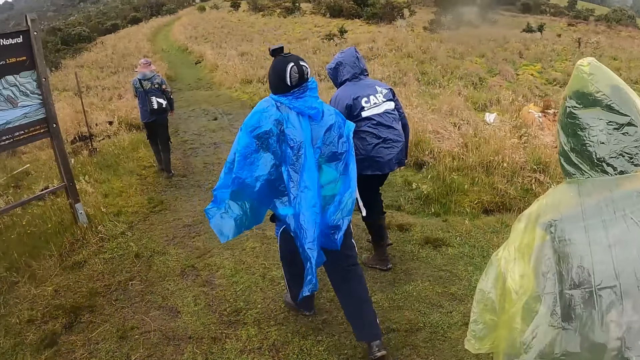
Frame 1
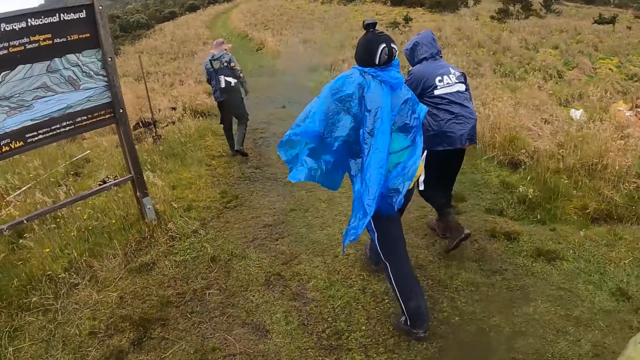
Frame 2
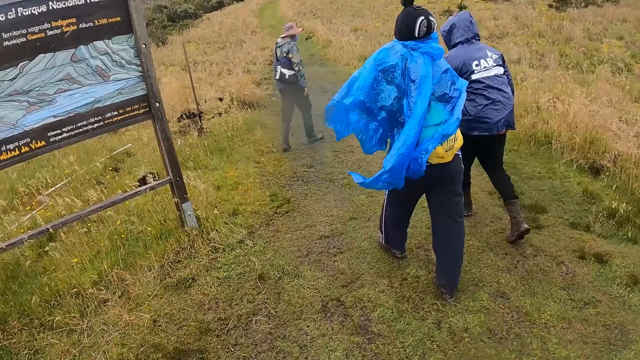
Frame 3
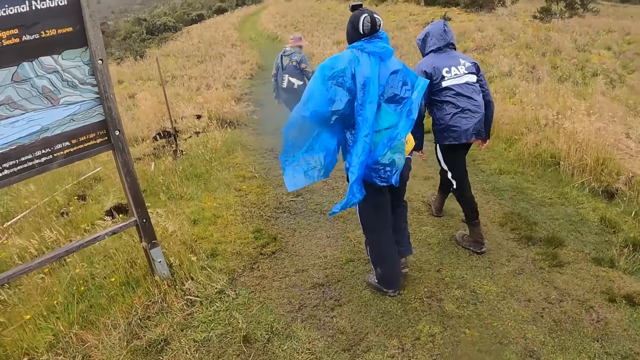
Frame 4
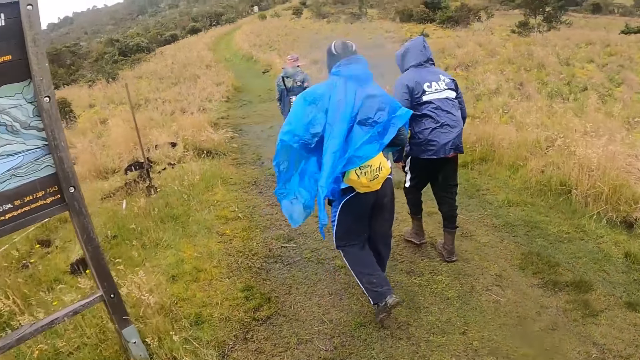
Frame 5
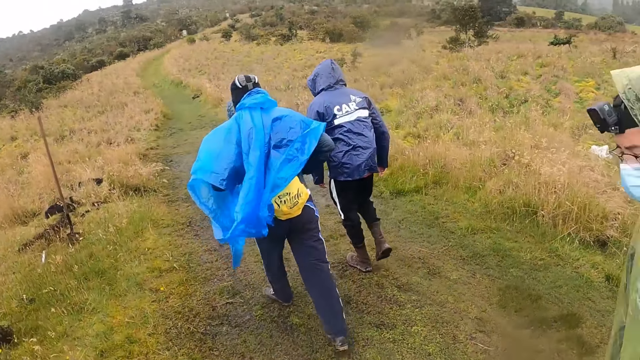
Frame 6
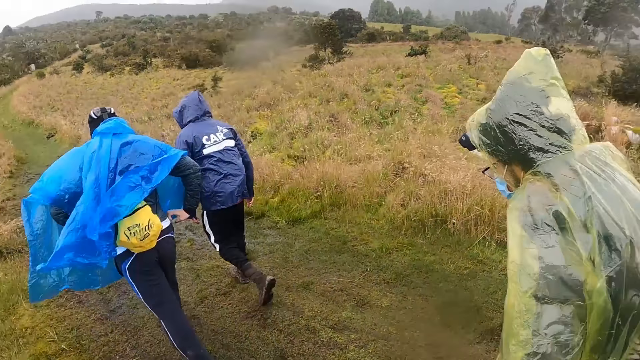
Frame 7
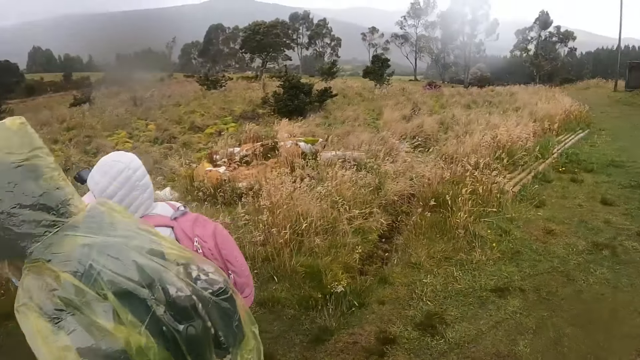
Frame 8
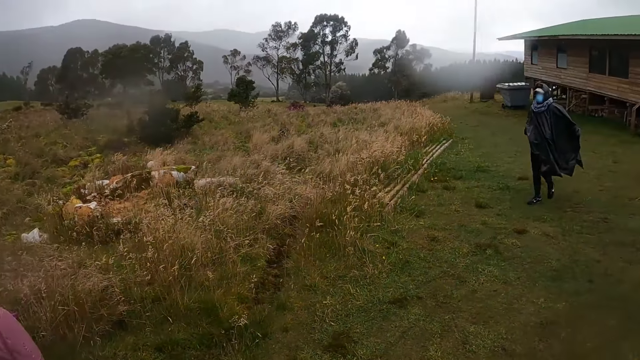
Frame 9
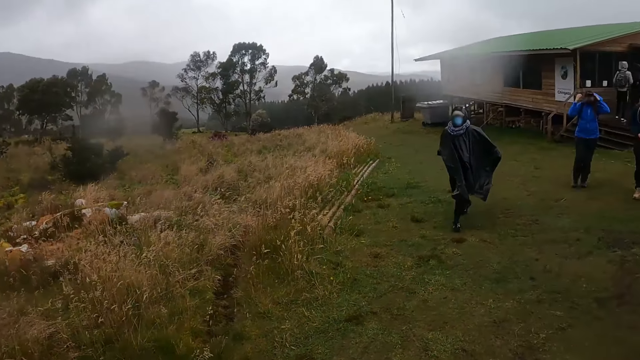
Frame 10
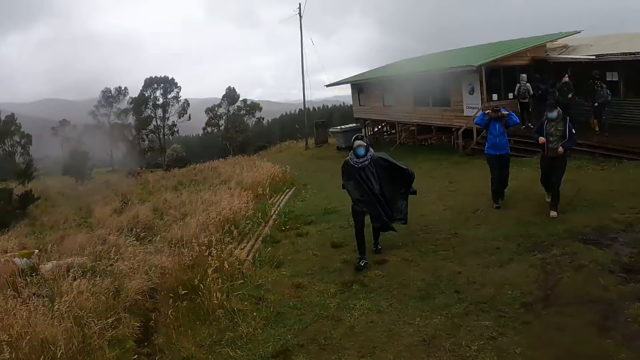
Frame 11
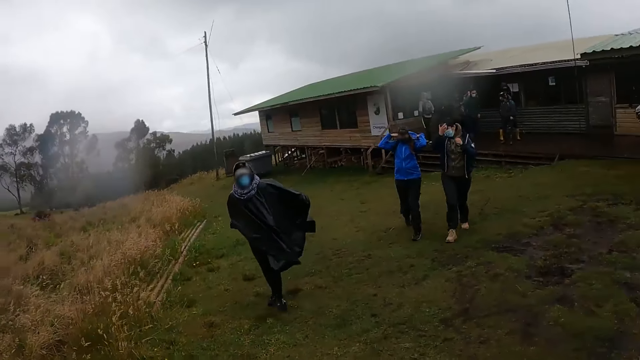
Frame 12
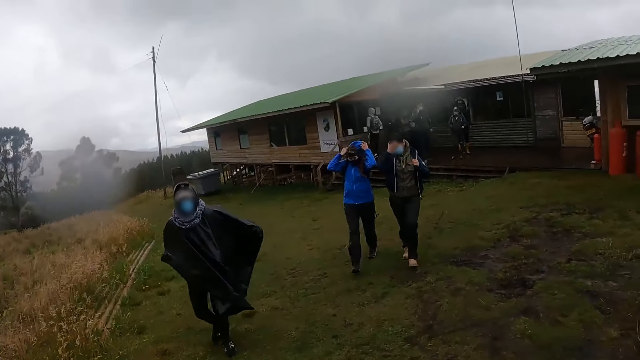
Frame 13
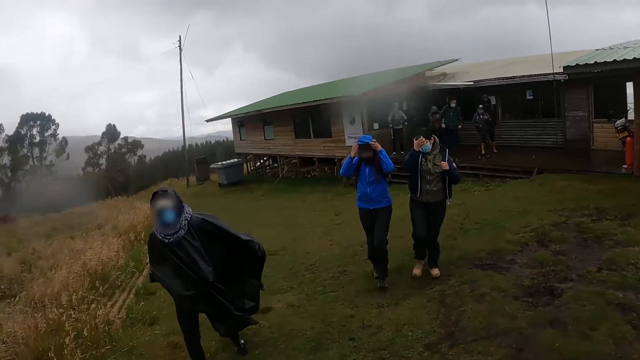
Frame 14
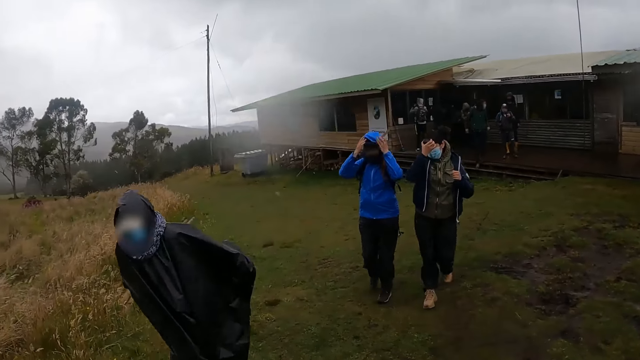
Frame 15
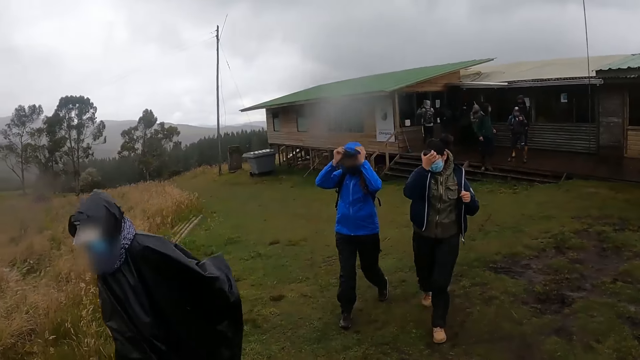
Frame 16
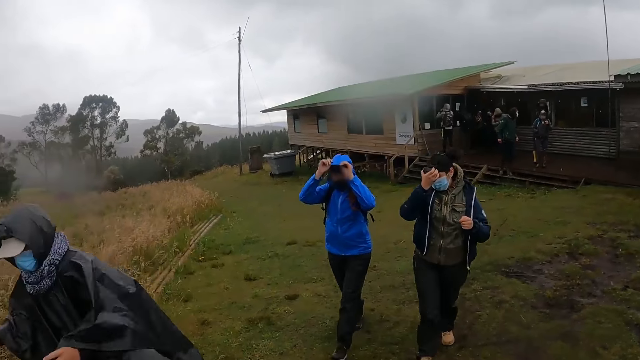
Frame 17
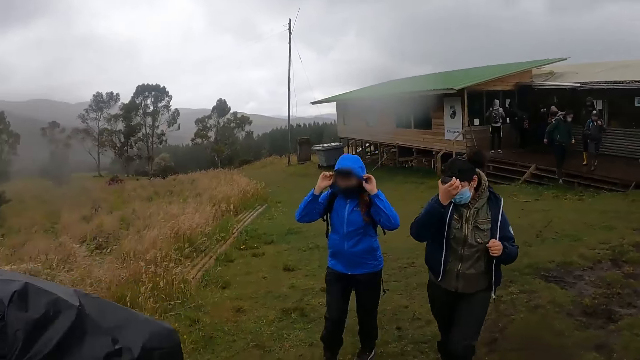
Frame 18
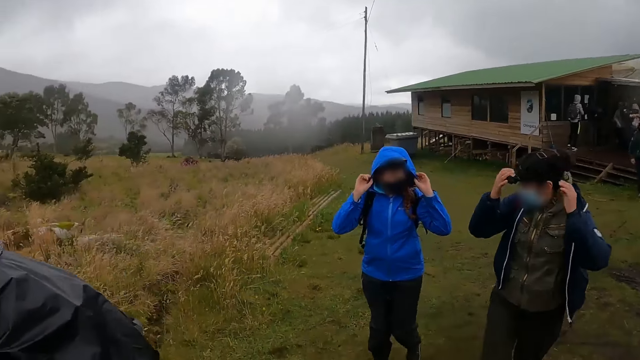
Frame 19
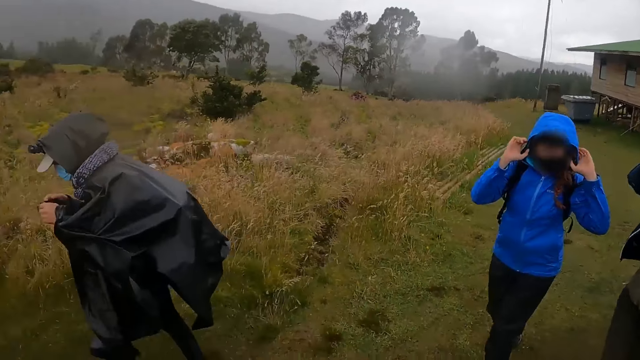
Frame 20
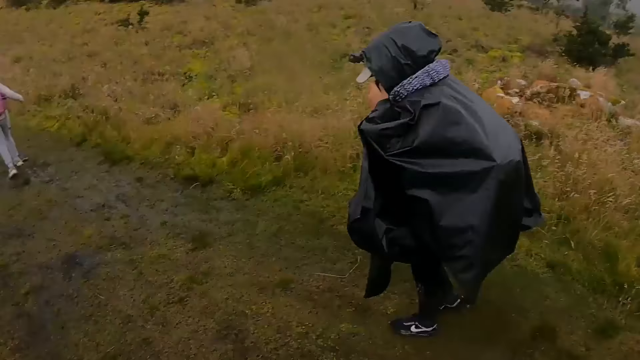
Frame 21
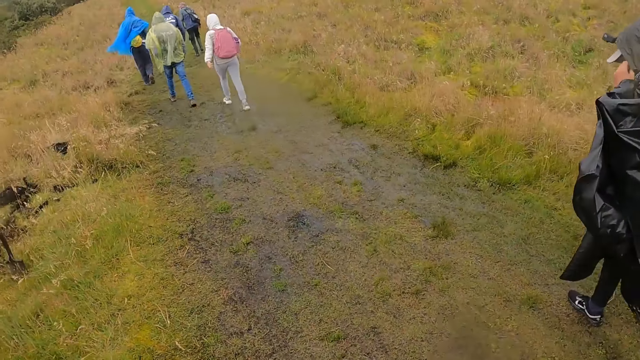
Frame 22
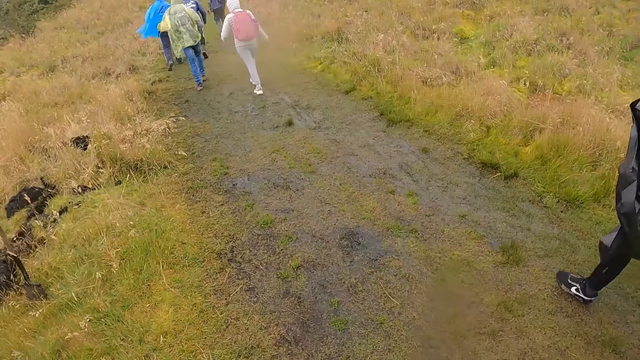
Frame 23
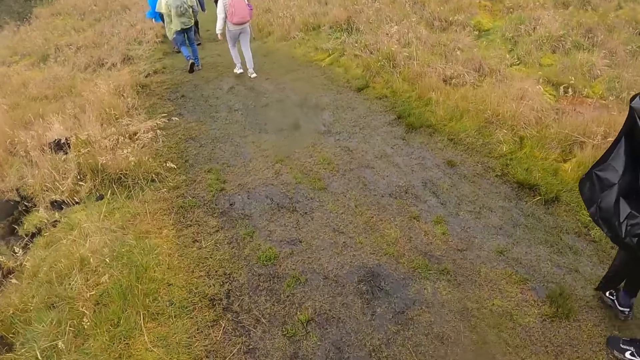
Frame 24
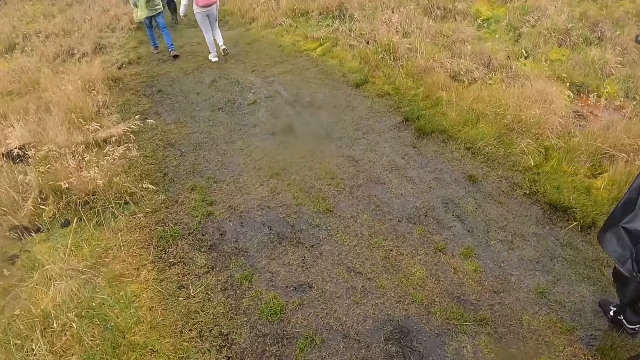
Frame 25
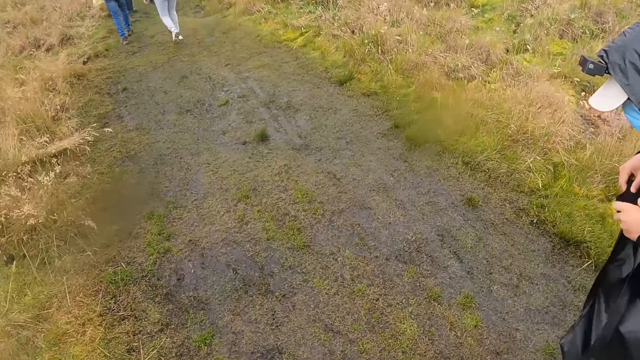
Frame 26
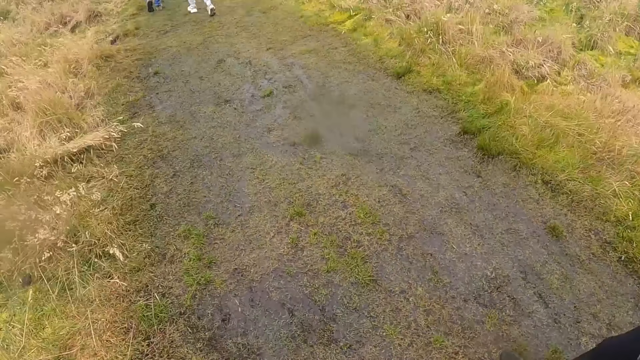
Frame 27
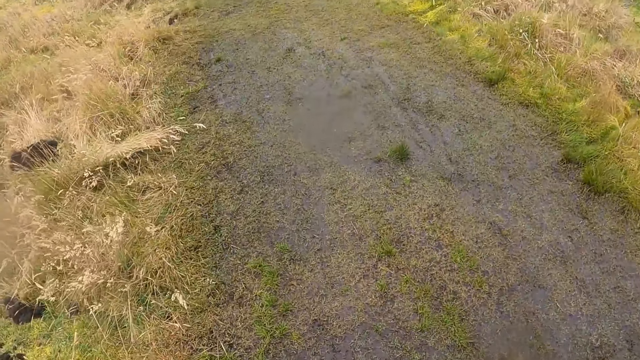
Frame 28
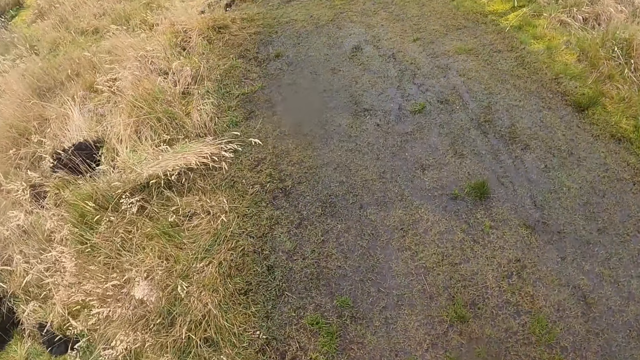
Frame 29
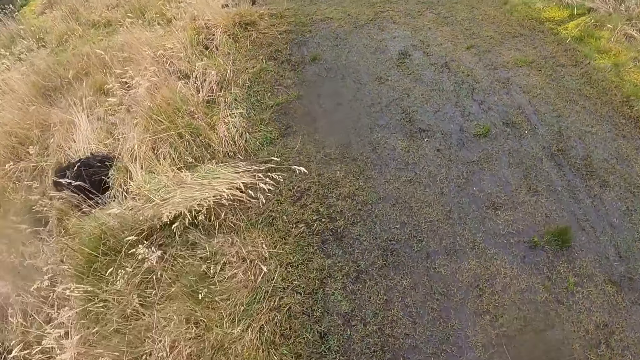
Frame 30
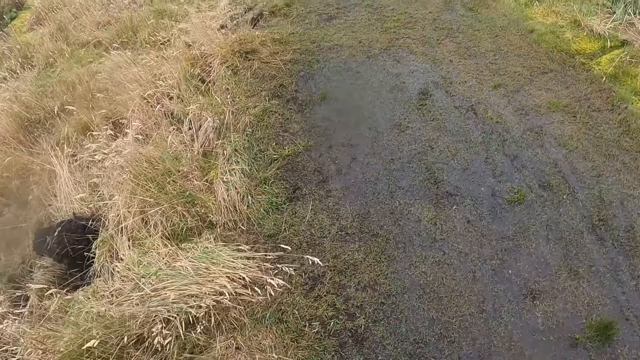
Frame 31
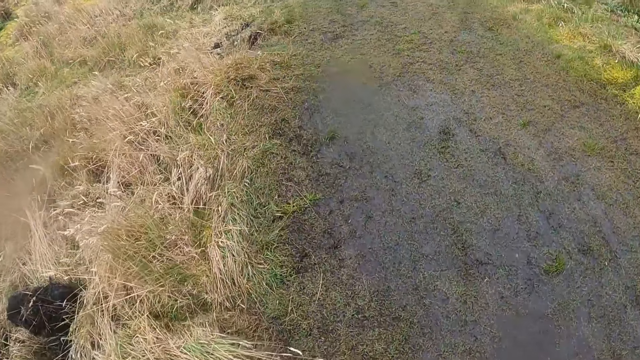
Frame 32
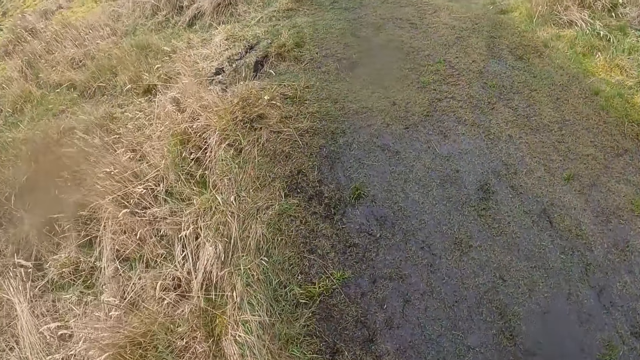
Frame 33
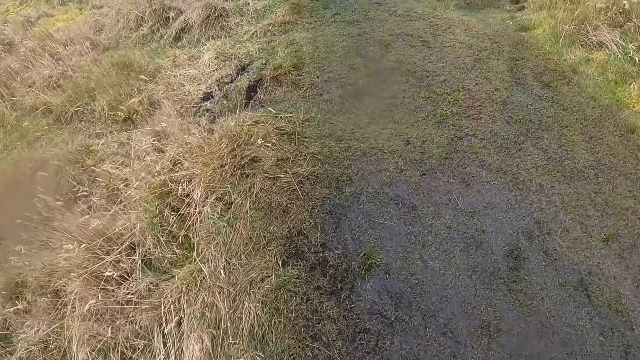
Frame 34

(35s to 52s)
The camera wearer turns around the garden. They walk along the garden.

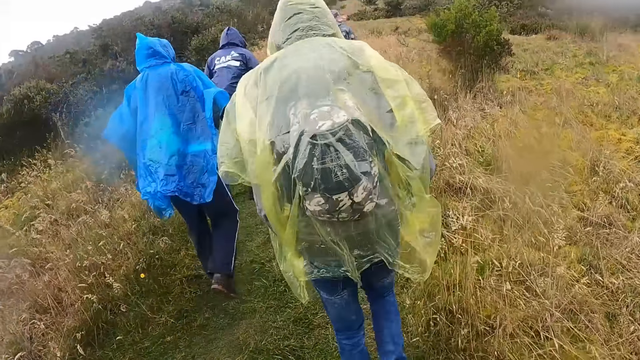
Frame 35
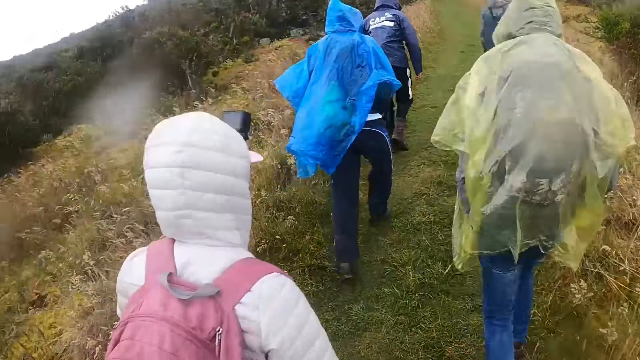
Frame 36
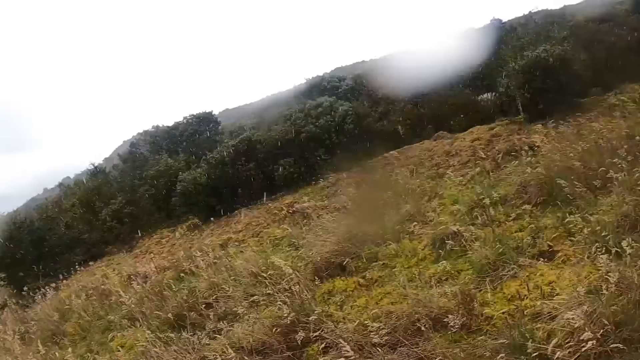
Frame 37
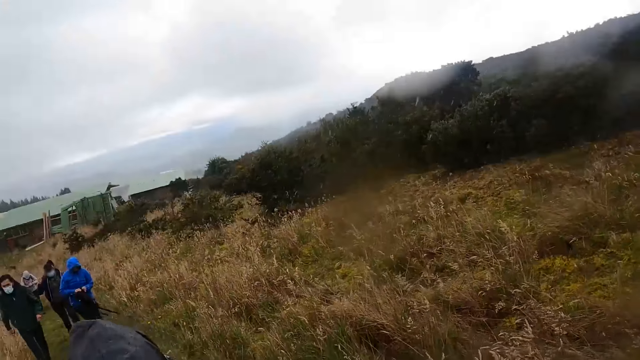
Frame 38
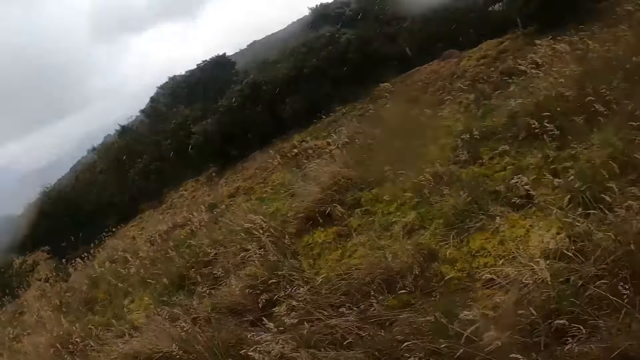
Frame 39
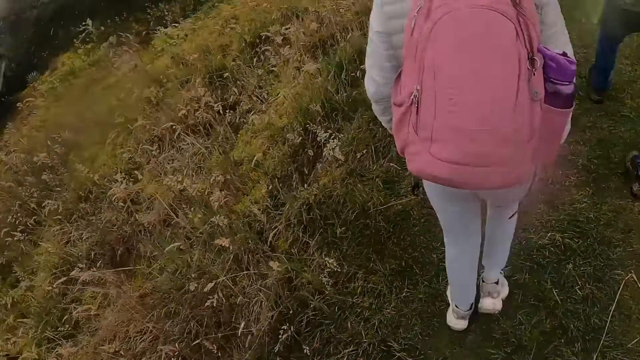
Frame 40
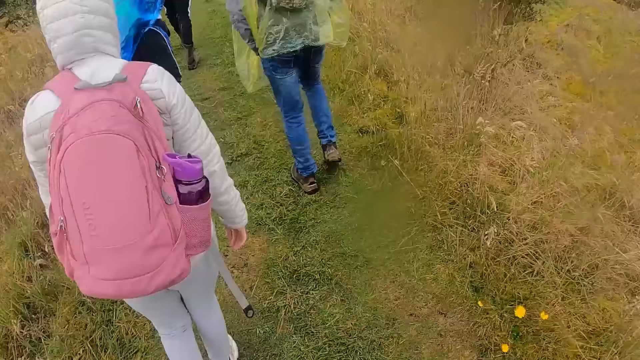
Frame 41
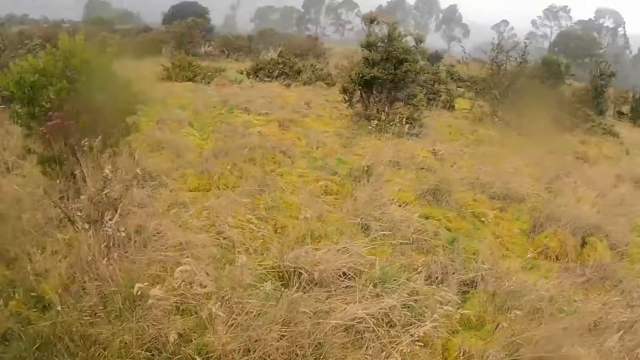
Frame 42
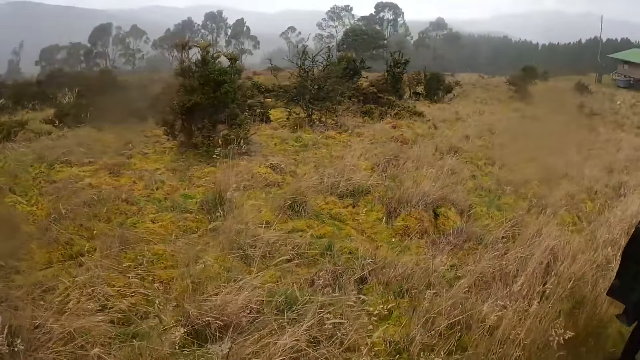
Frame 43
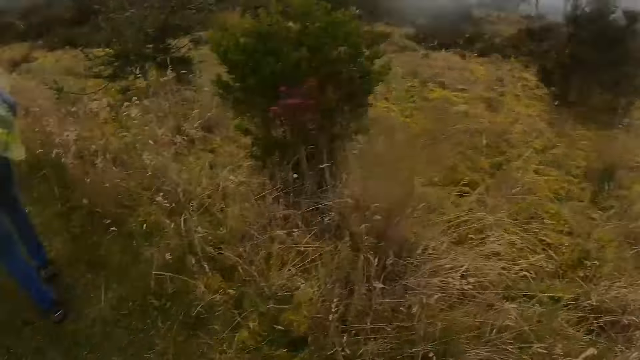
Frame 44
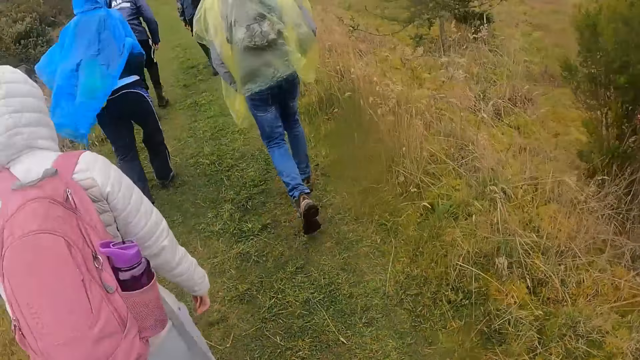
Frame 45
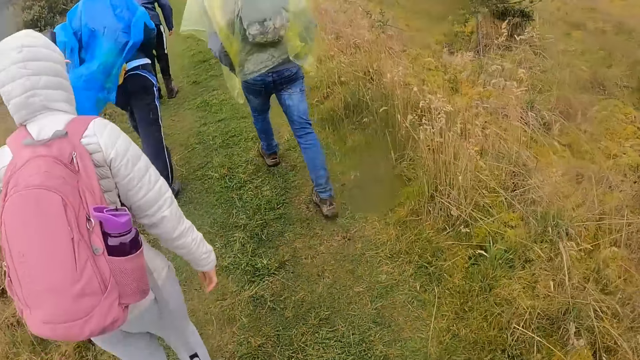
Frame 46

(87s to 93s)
The camera wearer turns around the garden.
